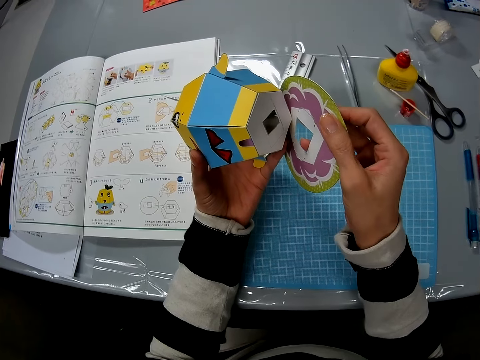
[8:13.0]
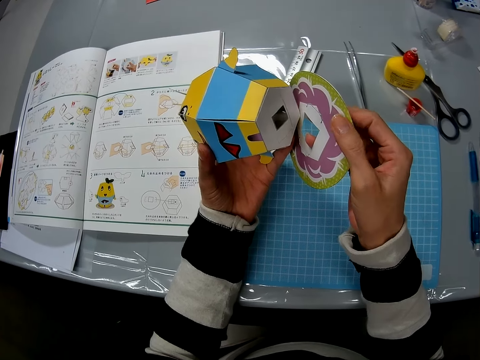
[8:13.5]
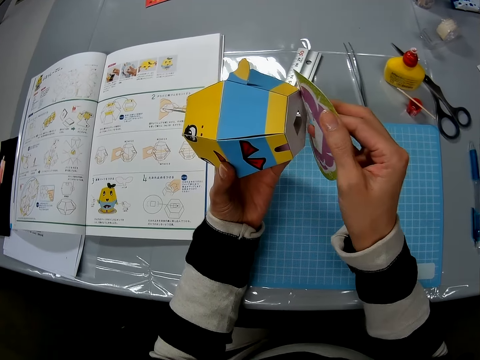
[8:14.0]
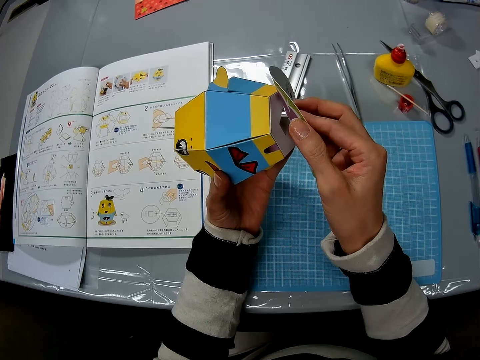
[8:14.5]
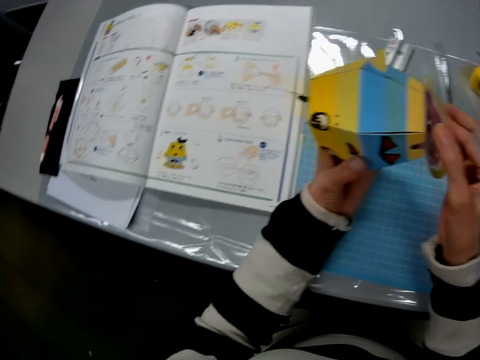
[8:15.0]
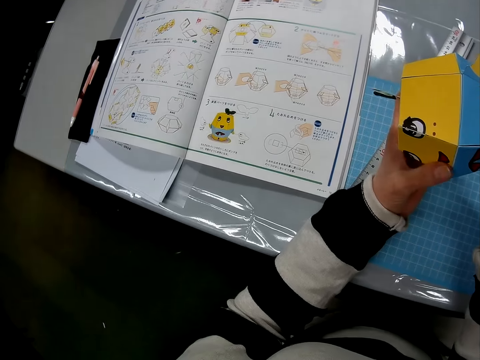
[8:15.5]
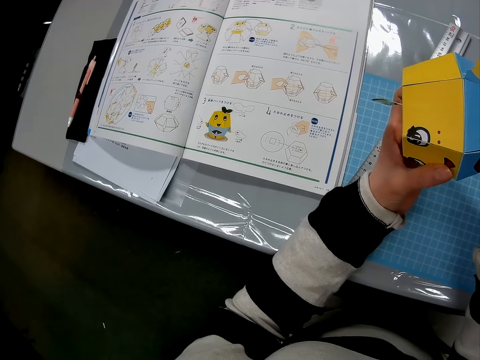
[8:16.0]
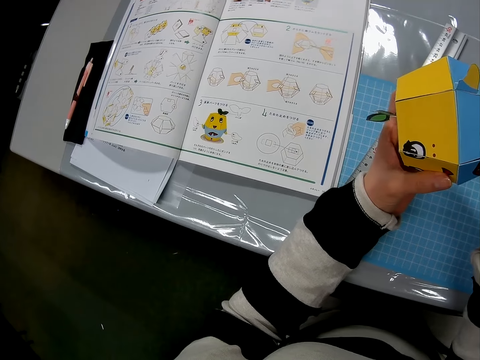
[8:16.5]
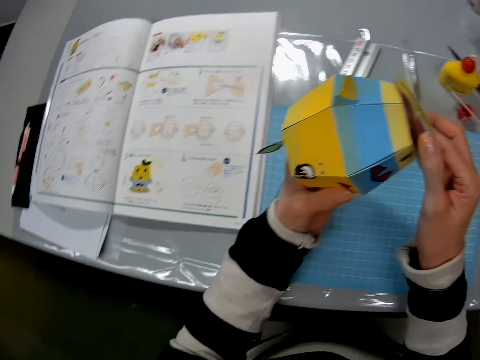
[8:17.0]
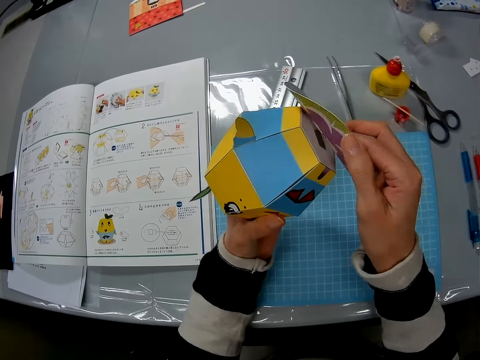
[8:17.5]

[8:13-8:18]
The camera wearer fixes the art piece on the artwork.

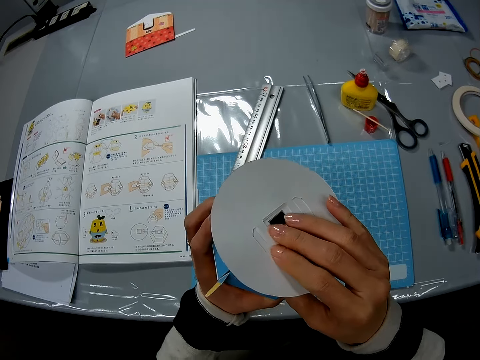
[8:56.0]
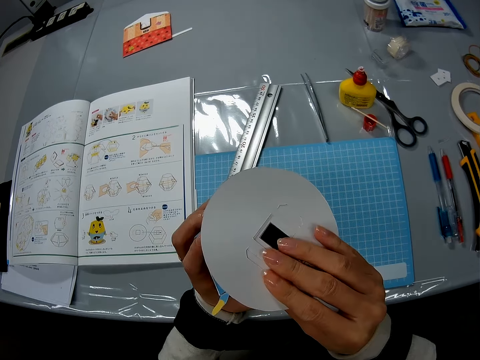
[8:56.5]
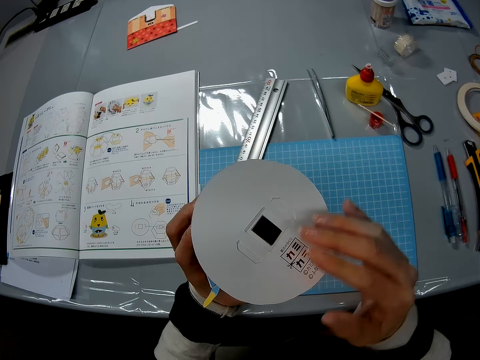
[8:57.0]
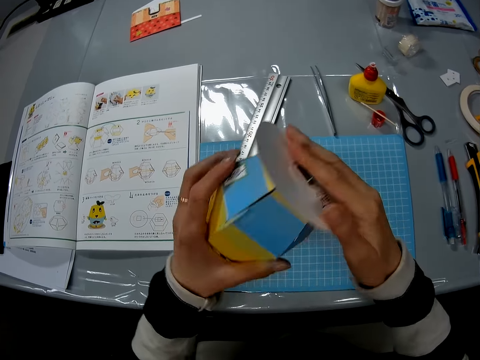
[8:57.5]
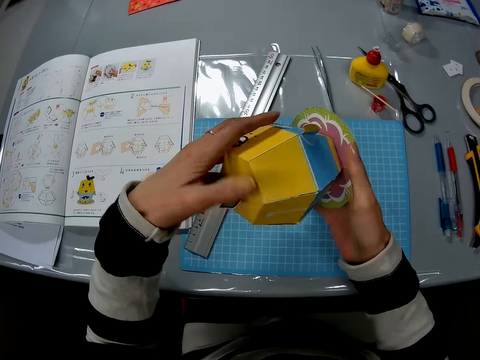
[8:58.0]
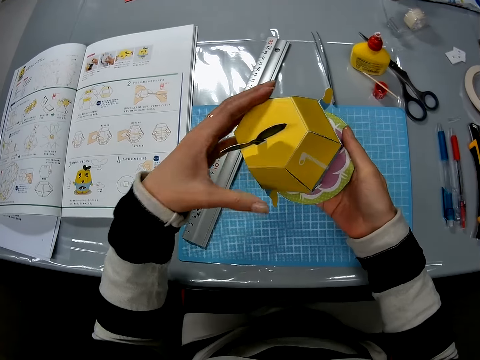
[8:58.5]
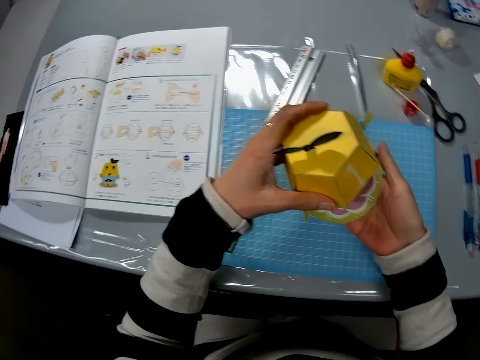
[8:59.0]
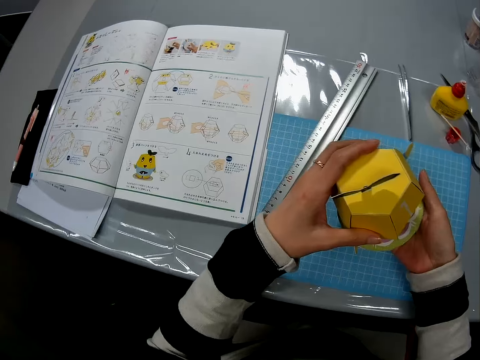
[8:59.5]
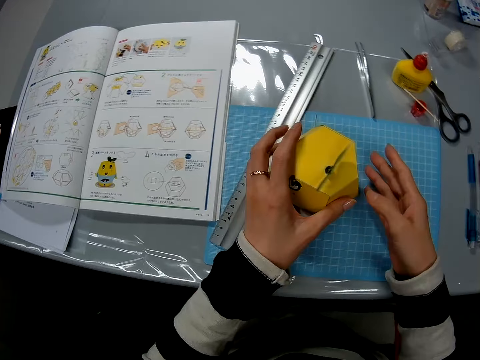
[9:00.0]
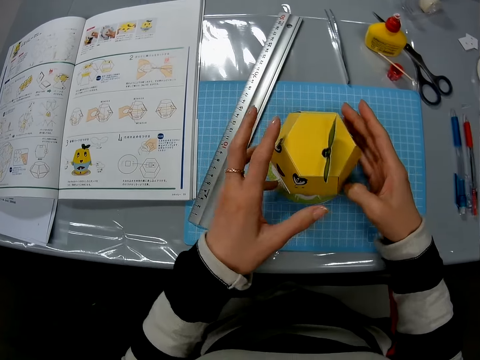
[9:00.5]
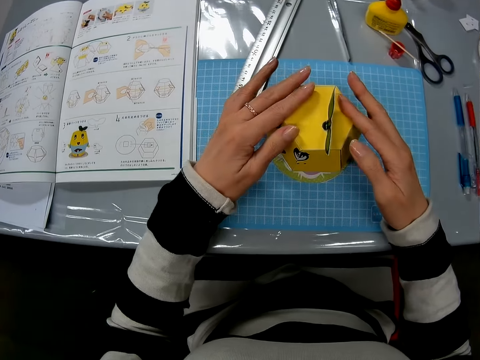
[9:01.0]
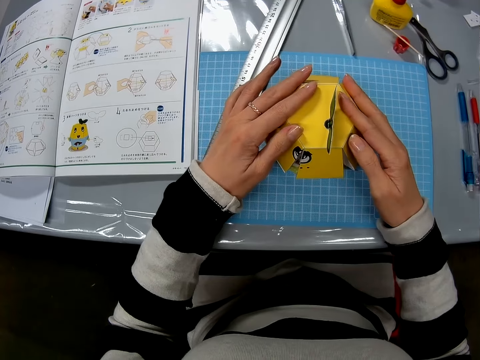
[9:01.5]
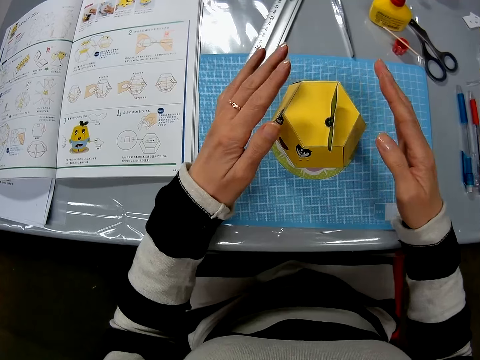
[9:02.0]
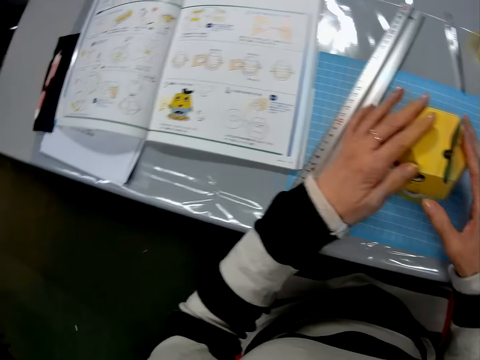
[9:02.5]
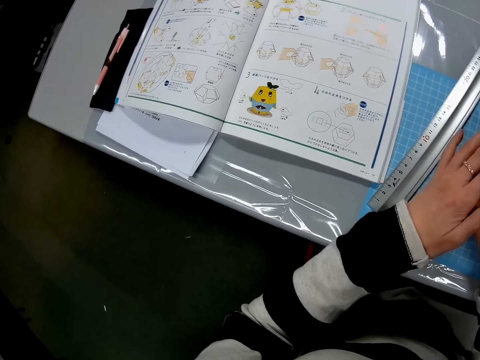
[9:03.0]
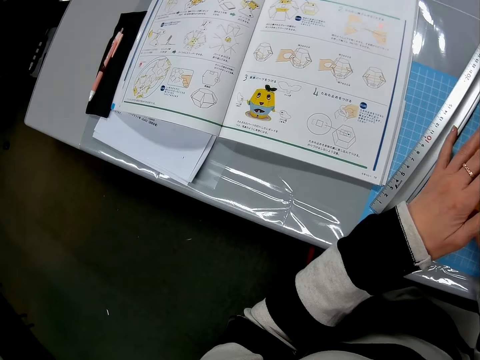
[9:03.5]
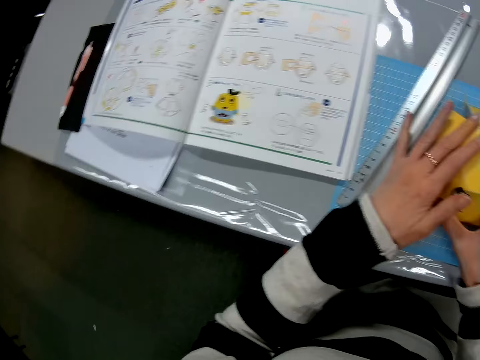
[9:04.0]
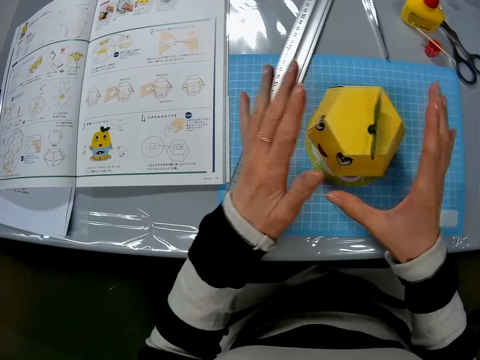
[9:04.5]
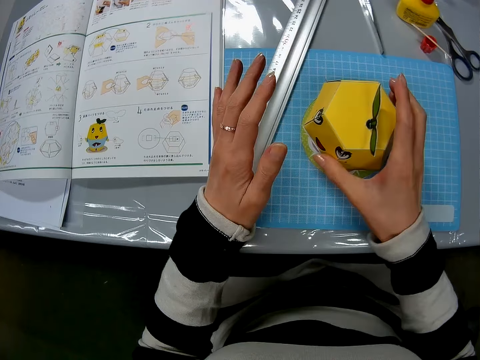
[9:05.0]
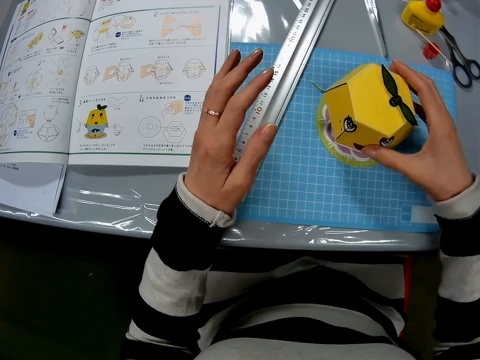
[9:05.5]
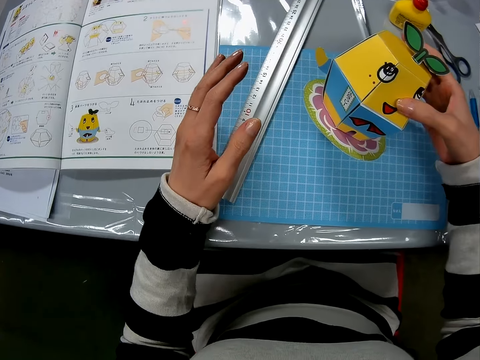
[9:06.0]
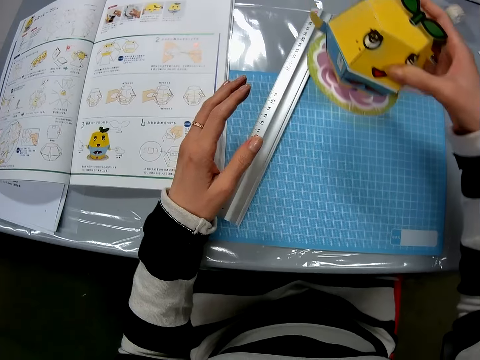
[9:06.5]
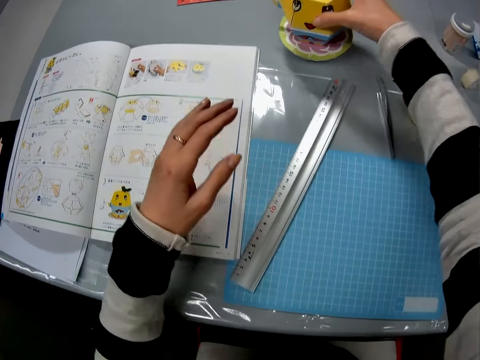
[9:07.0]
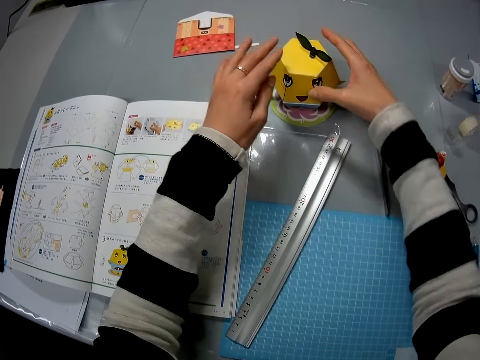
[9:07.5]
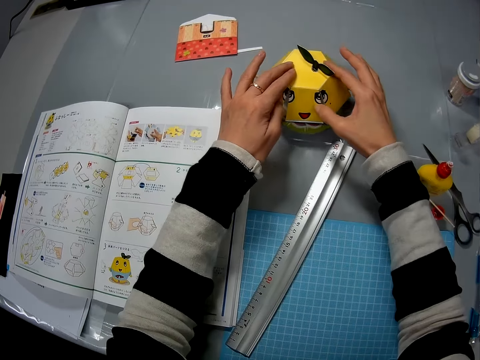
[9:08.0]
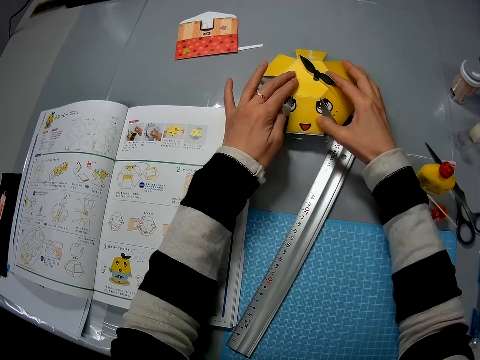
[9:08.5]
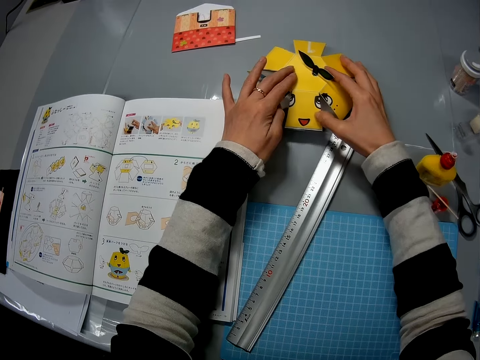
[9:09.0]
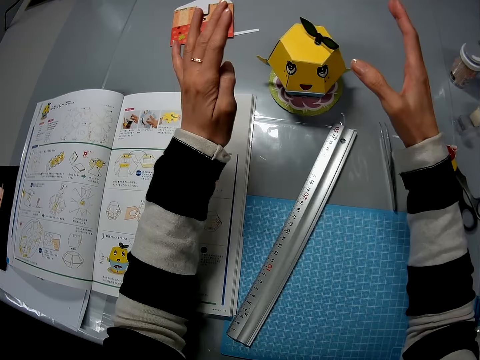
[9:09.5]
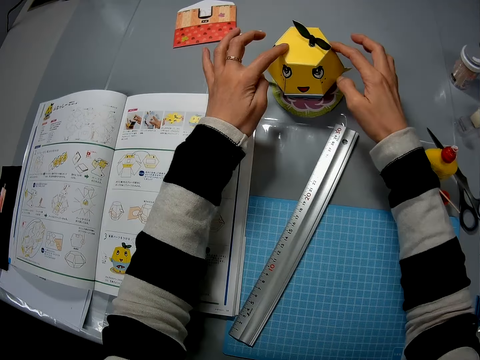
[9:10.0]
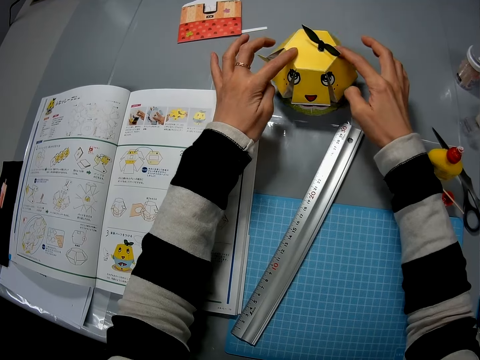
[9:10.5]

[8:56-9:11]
The camera wearer turns the artwork. They place the artwork on the table. They press the artwork. They hold the artwork. They pick up the yellow art carton. They place the artwork on the table. They press the artwork.

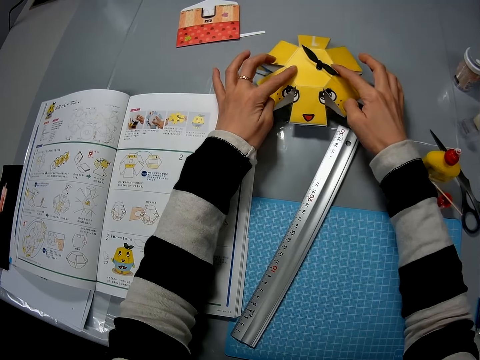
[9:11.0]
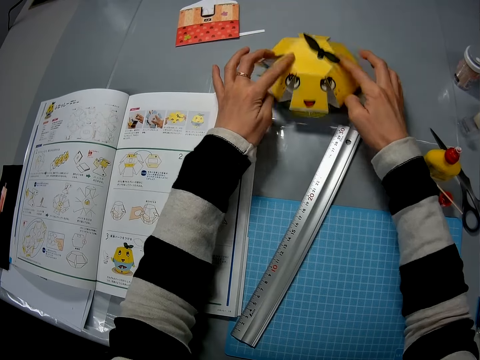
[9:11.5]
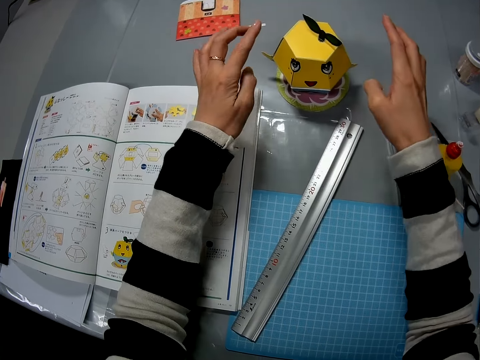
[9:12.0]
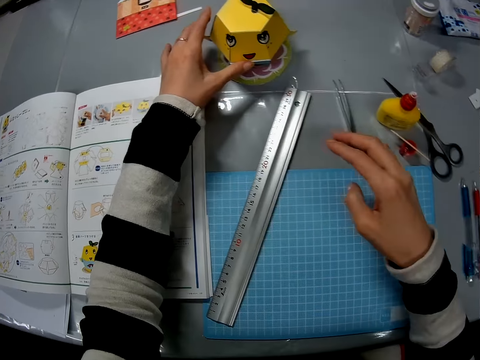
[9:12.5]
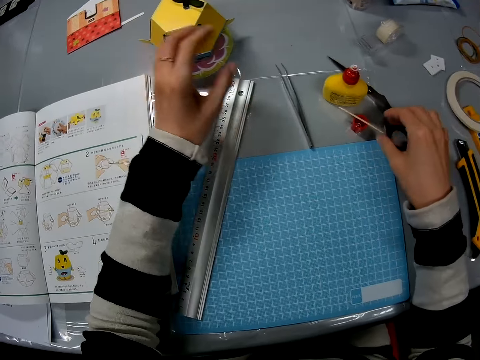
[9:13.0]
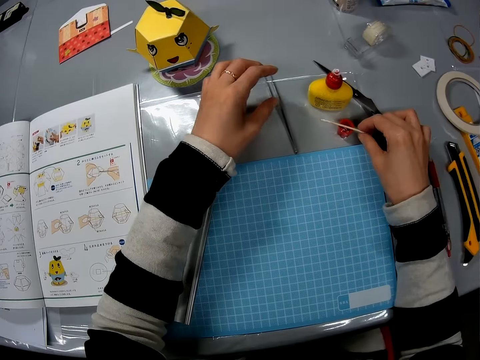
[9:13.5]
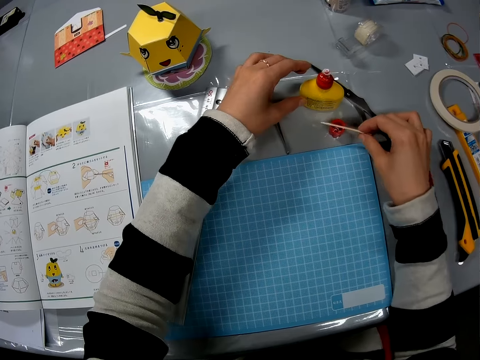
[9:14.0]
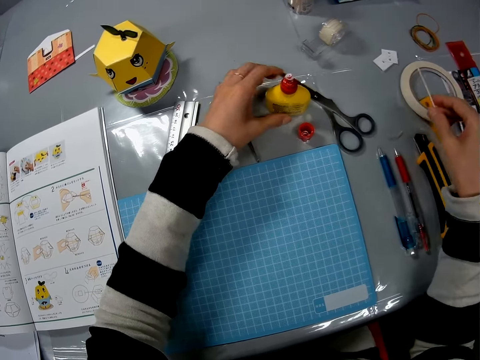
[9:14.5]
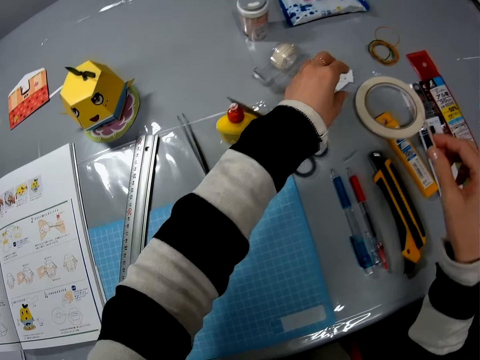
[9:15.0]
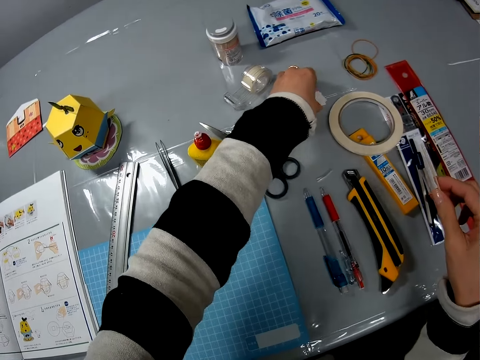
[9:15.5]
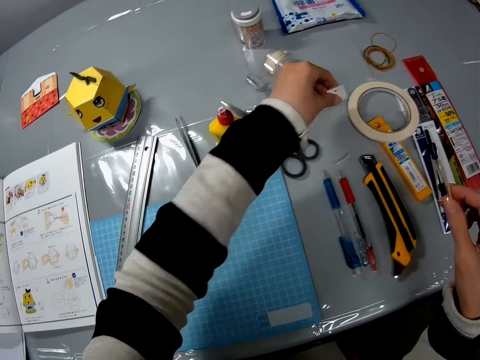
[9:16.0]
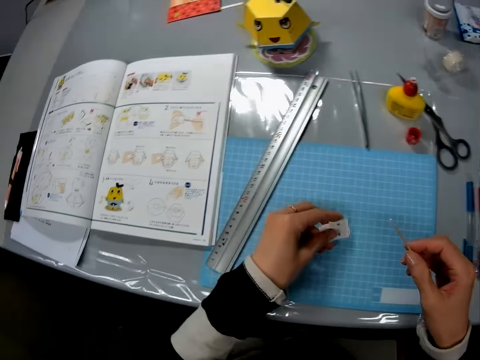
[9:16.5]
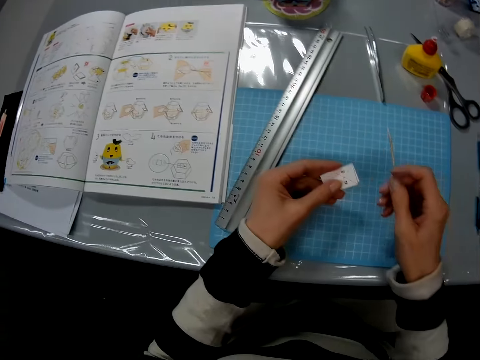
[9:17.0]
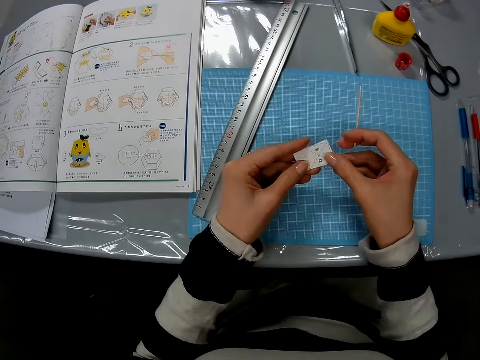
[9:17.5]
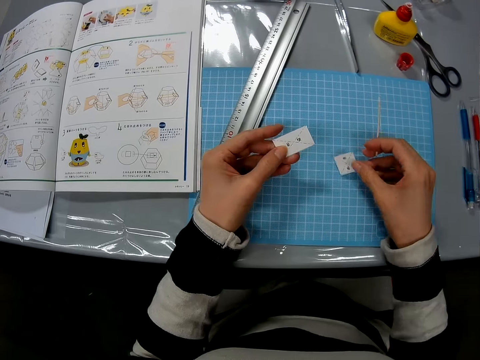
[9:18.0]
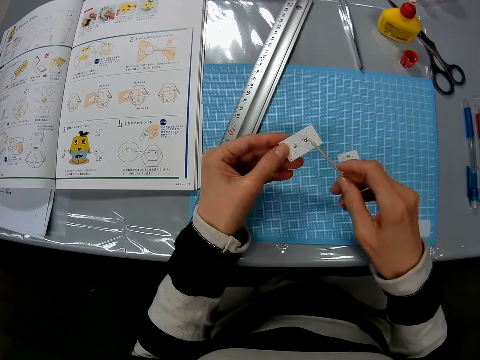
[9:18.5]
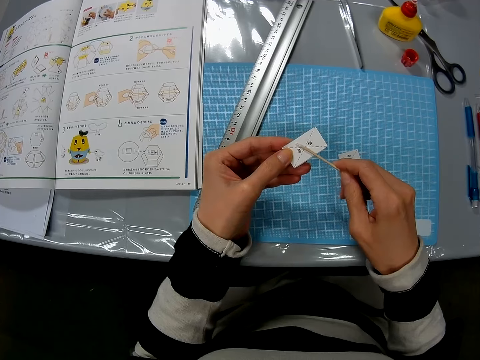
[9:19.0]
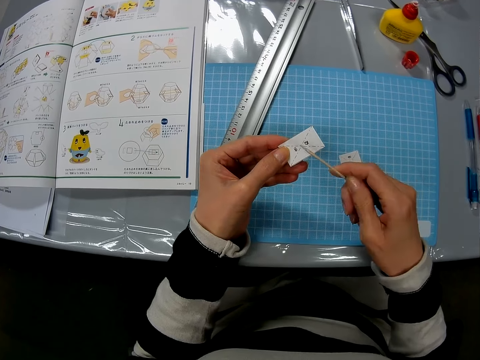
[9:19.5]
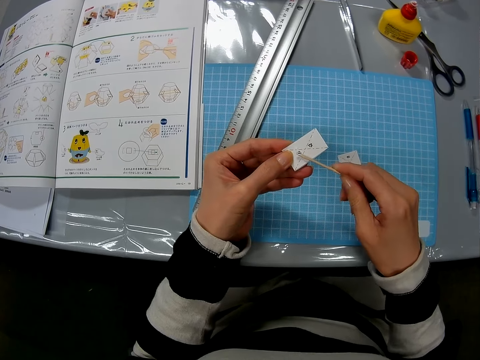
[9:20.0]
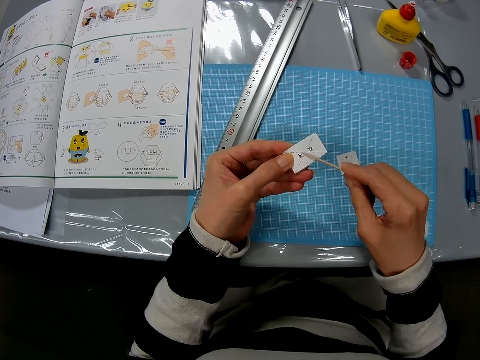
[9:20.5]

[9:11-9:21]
The camera wearer picks up the stick. She picks up two pieces of white cardboard from the table with her left hand. She drops one piece of white cardboard on the table. She wipes the white cardboard with the stick.
